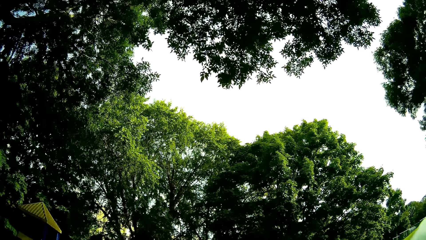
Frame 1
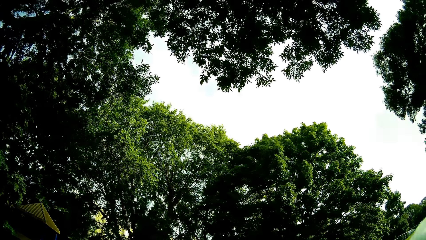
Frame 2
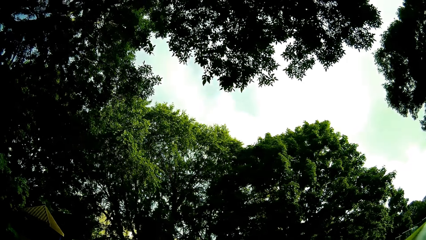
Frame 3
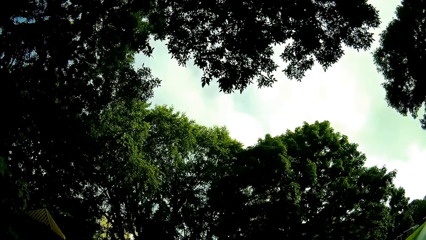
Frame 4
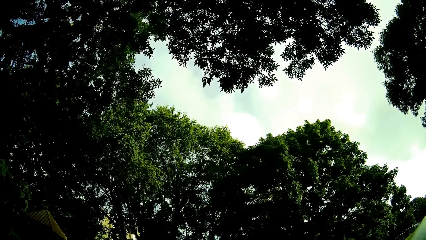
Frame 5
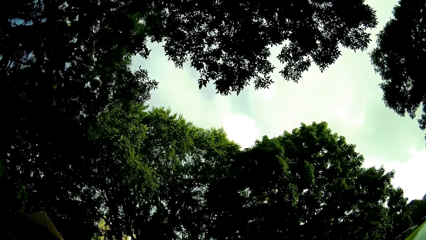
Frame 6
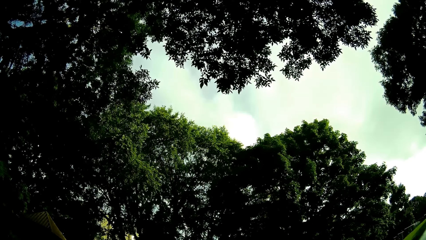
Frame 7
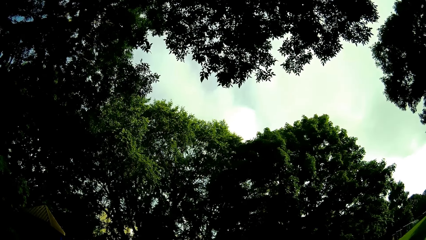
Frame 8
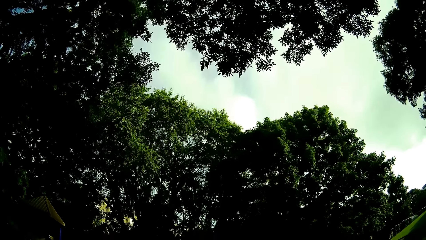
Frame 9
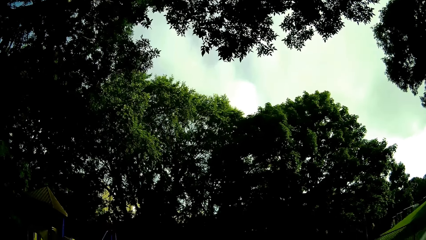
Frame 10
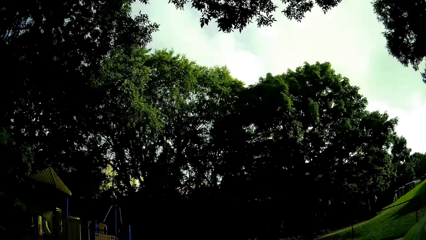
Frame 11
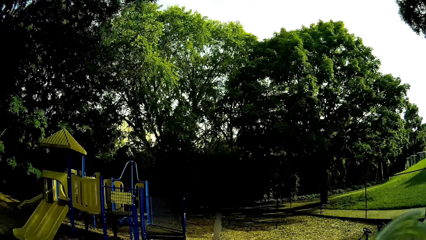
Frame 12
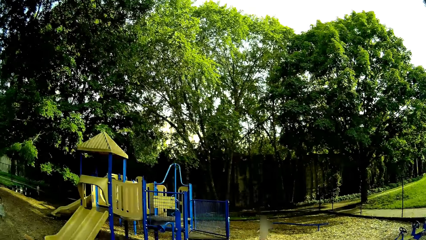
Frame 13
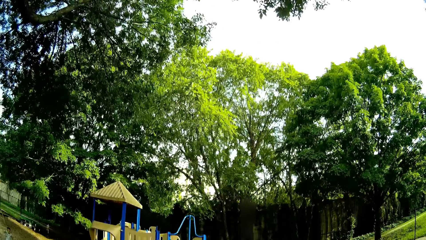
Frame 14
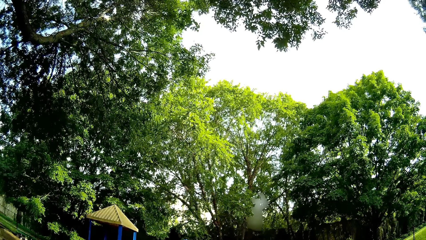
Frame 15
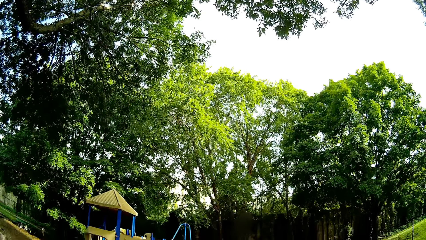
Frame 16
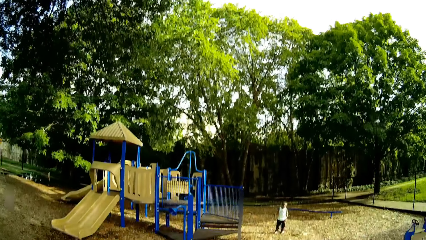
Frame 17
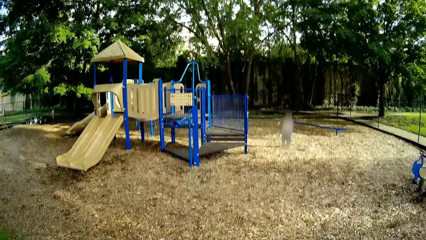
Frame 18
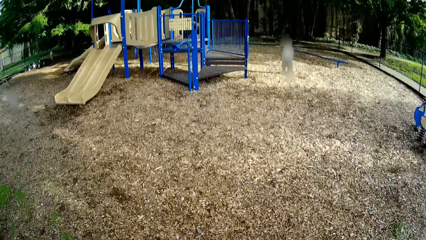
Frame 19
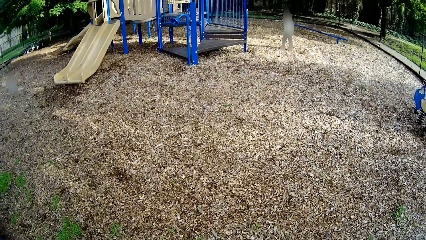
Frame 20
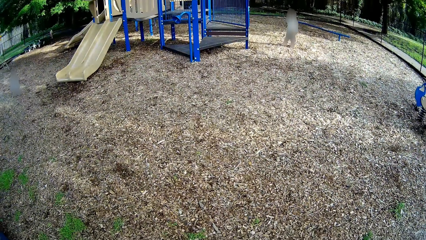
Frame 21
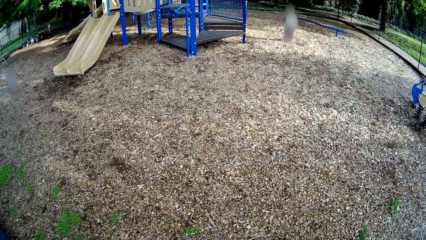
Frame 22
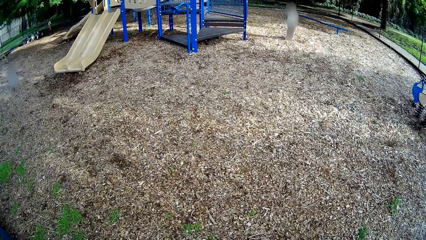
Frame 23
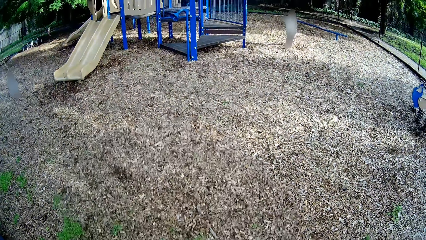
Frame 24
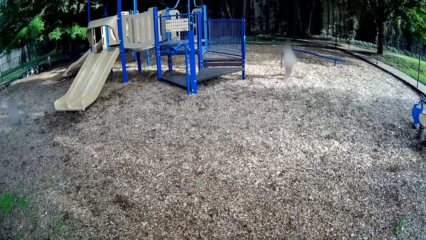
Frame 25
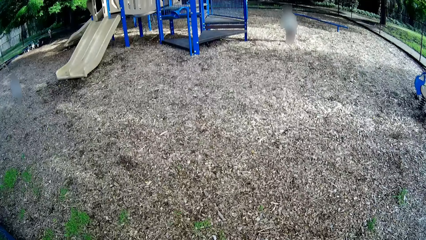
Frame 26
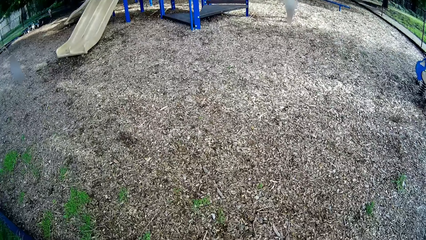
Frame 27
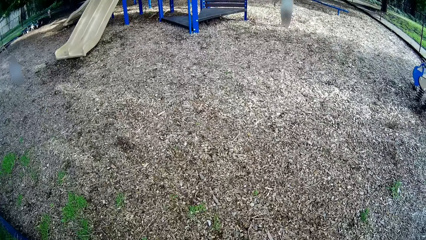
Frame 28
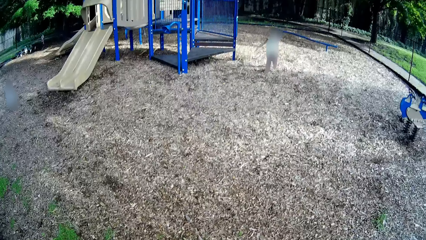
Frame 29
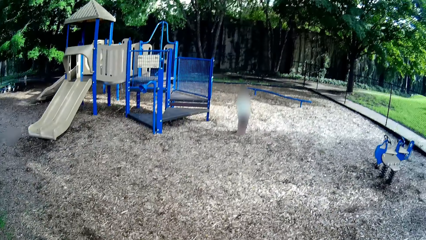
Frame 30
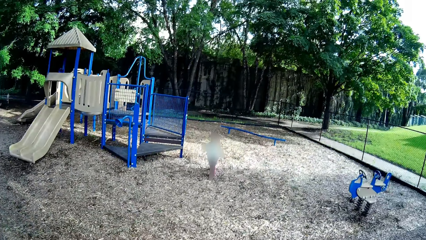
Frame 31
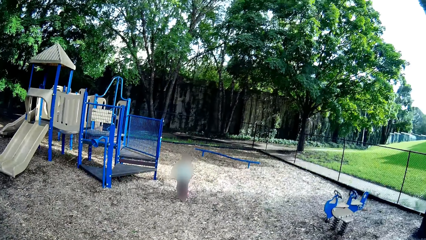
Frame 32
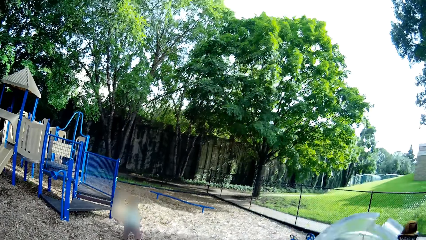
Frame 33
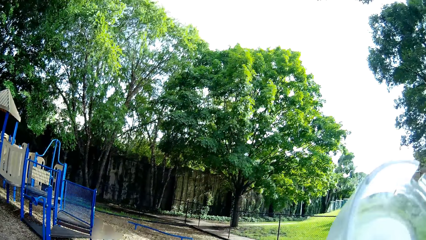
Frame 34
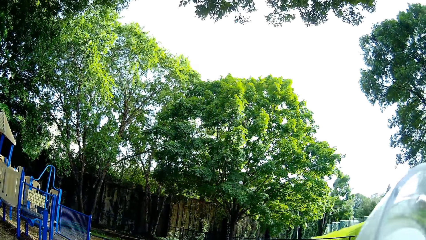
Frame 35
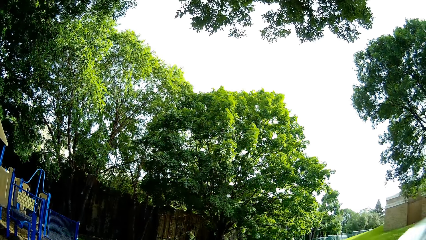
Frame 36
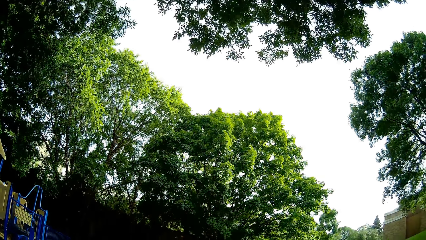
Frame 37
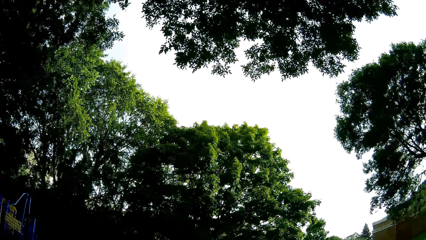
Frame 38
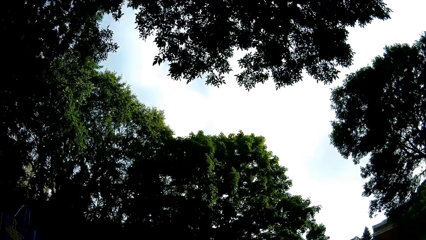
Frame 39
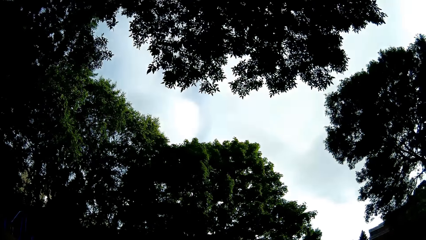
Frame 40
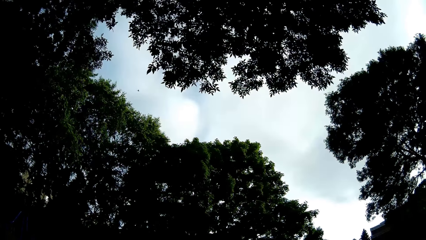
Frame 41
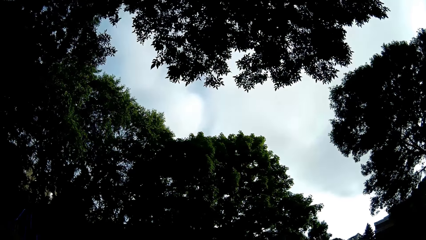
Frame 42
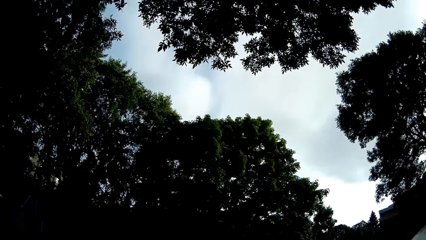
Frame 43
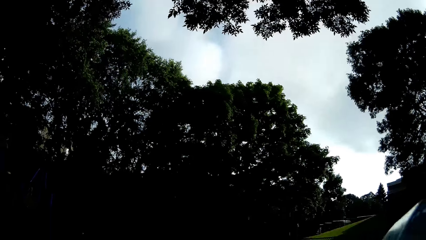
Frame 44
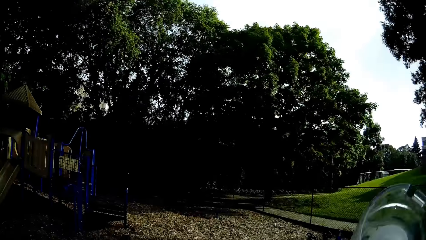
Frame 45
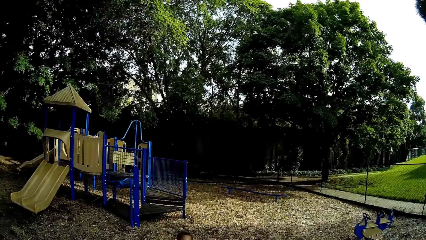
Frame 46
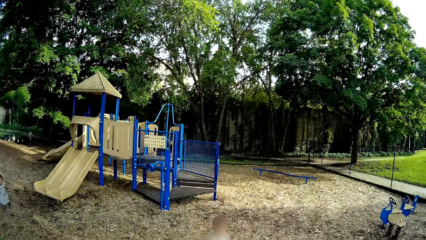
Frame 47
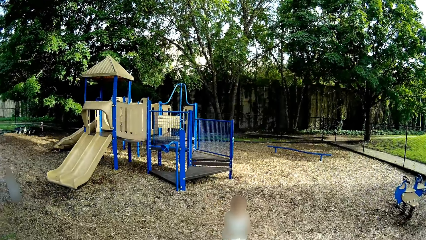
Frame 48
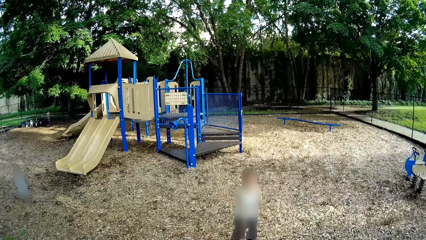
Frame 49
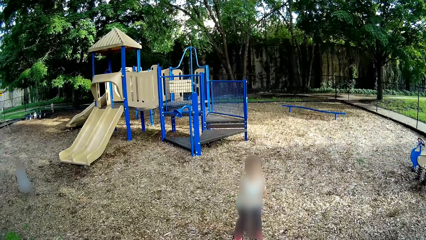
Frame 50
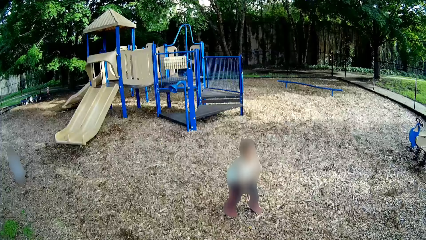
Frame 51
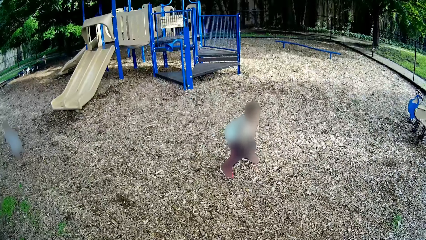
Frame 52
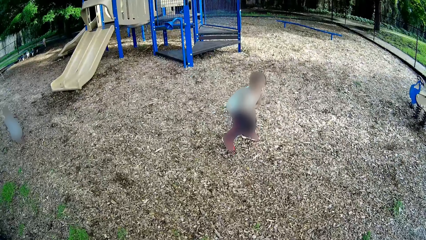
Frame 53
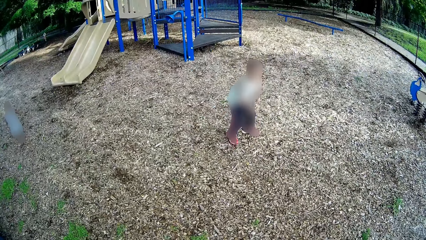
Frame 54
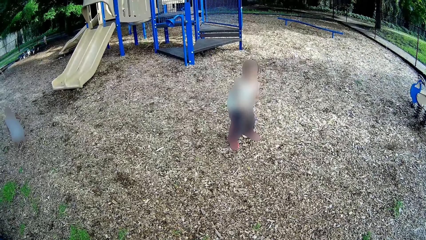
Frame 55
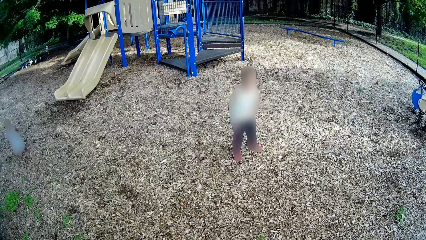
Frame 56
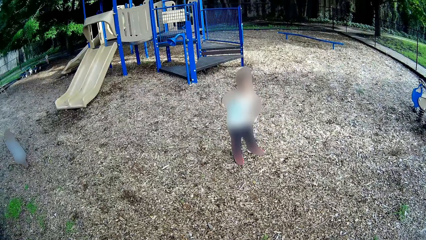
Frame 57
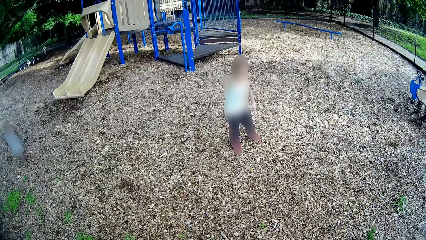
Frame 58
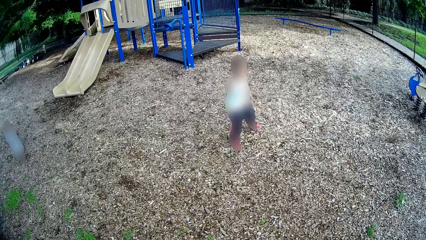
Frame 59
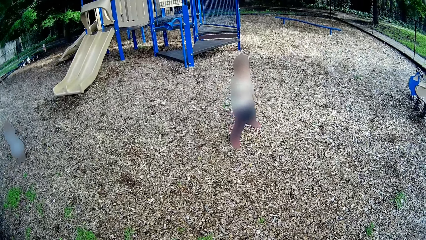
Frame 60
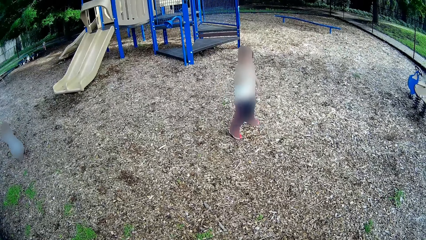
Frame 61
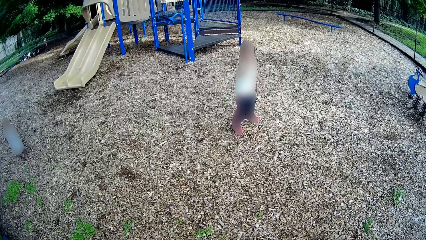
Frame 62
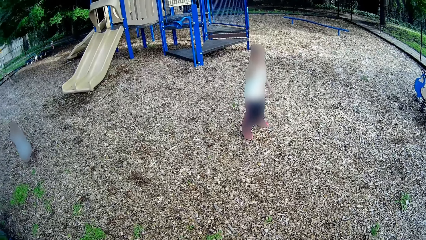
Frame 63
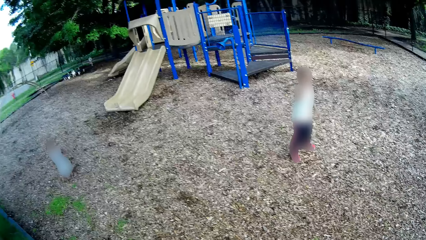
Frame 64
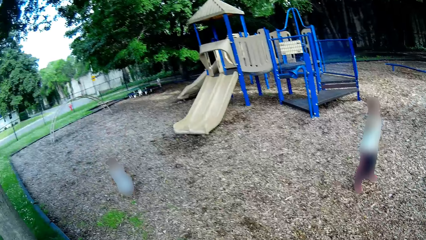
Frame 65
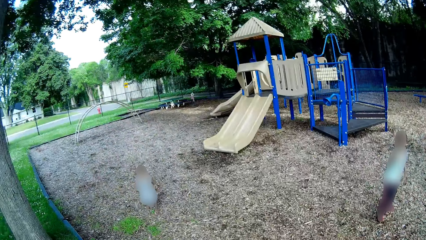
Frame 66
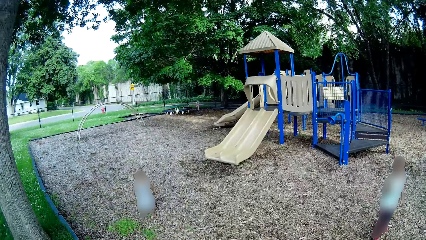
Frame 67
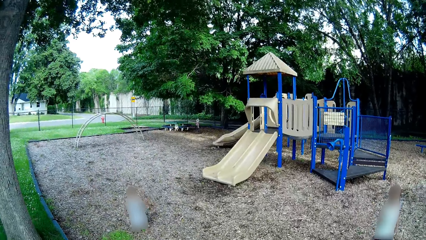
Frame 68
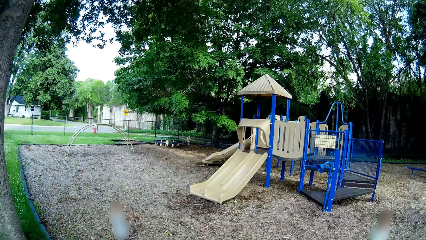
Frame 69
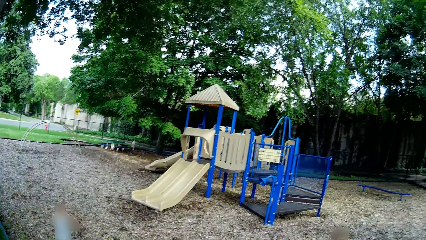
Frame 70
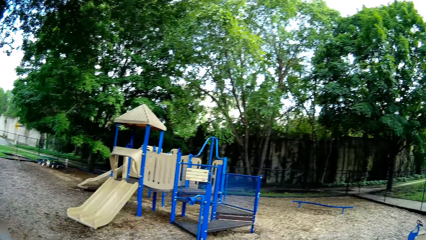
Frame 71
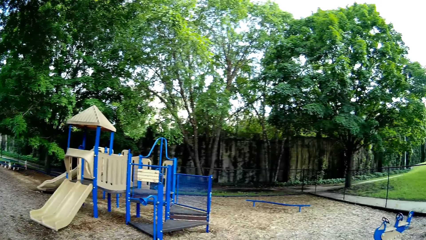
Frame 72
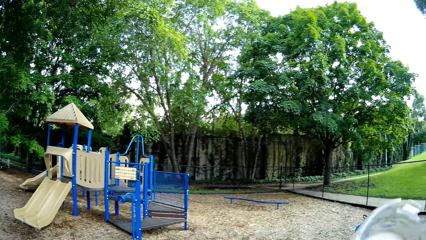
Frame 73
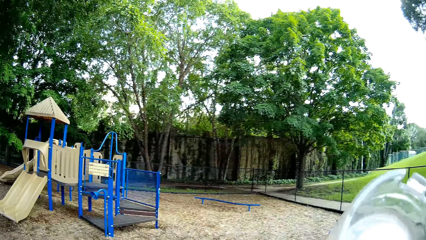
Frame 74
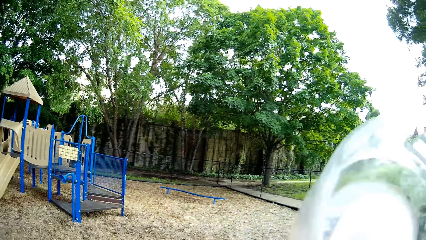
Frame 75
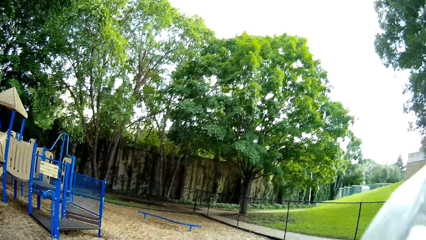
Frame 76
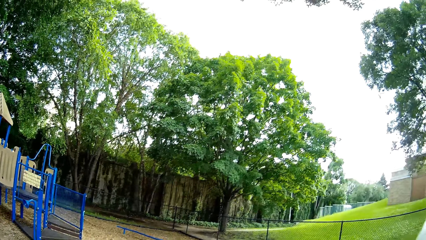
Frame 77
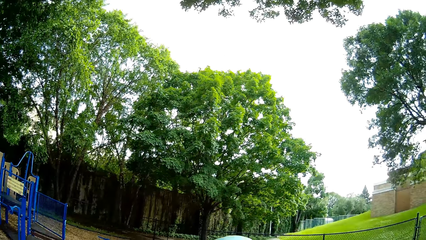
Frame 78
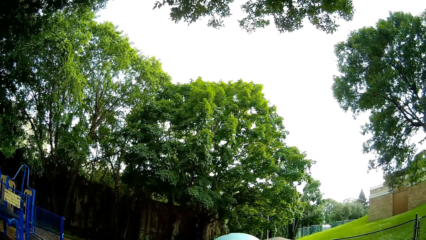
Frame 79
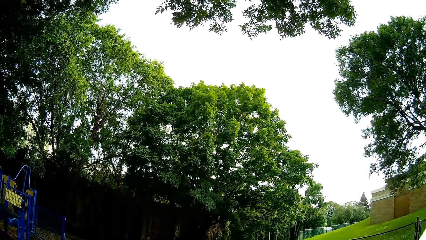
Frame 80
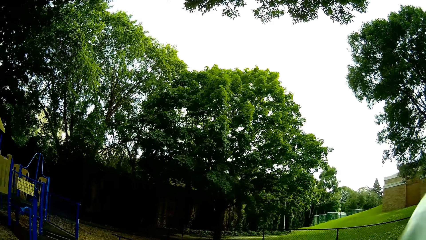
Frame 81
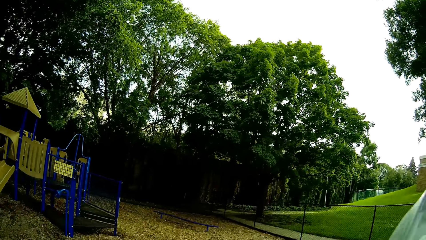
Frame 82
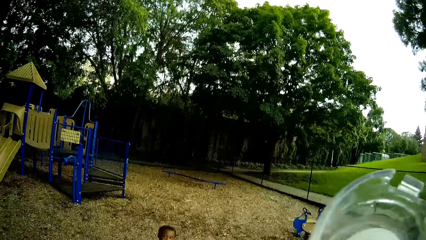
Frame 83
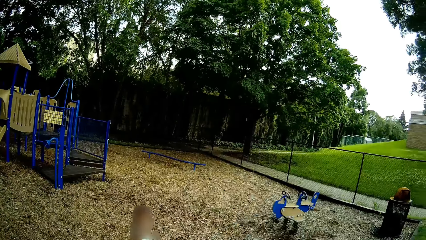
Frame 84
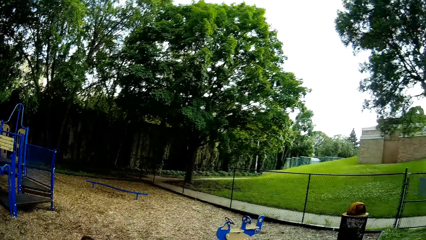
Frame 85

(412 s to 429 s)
The camera wearer looks around. They raise something. A child talks to the camera wearer. The camera wearer raises something.
